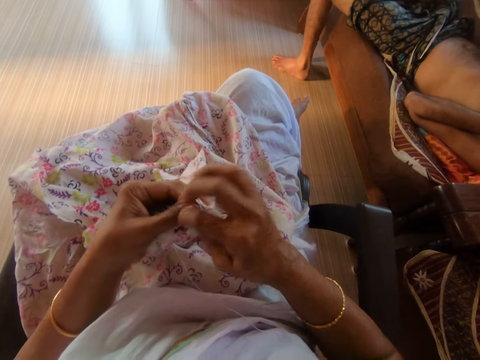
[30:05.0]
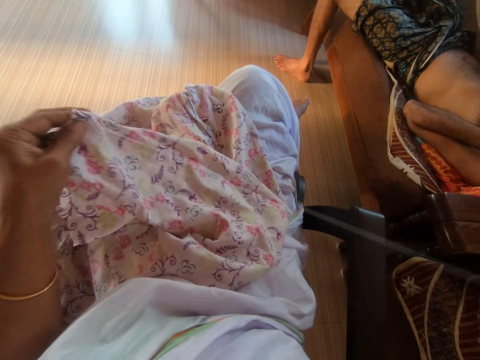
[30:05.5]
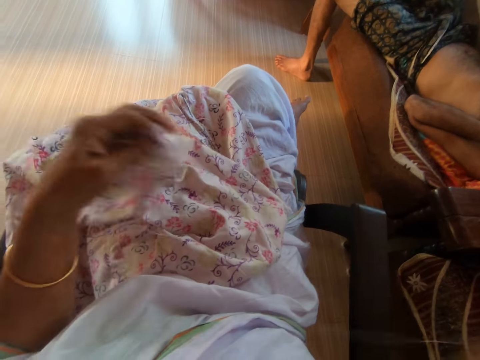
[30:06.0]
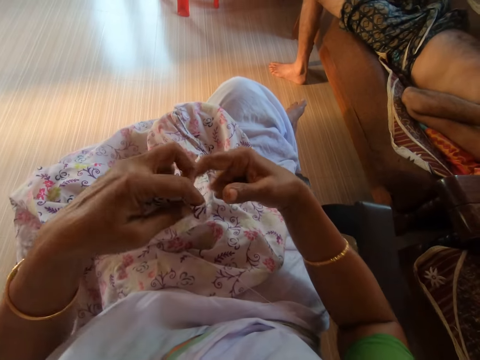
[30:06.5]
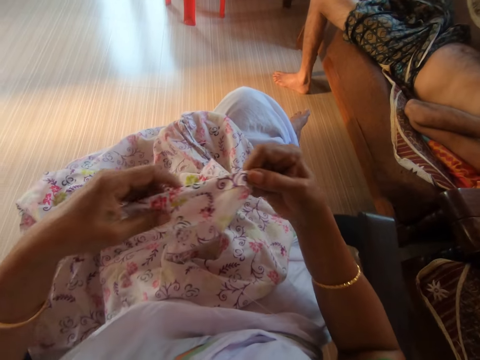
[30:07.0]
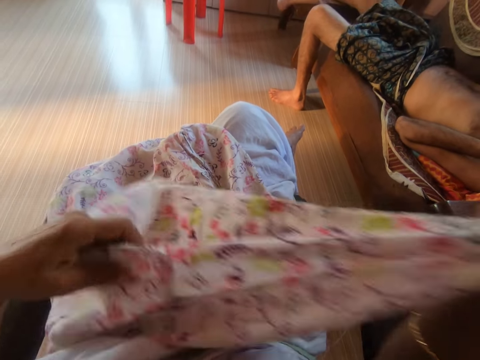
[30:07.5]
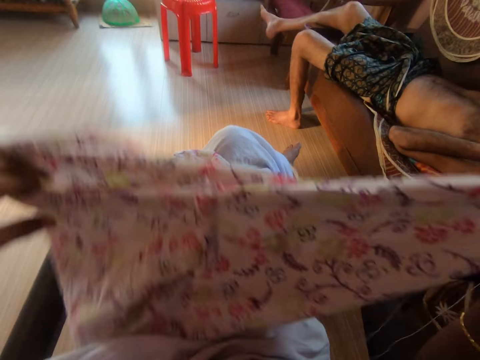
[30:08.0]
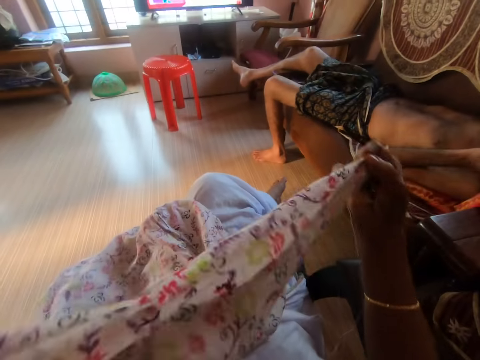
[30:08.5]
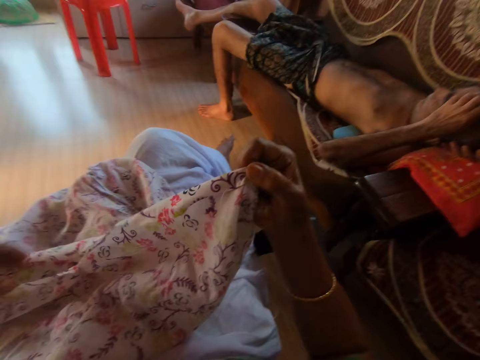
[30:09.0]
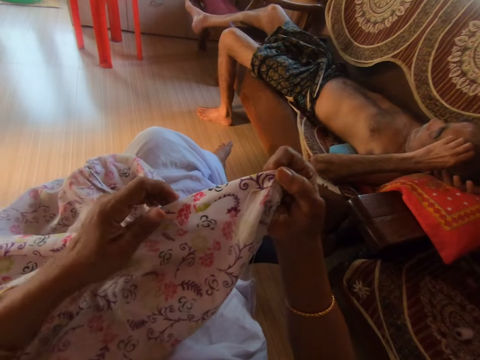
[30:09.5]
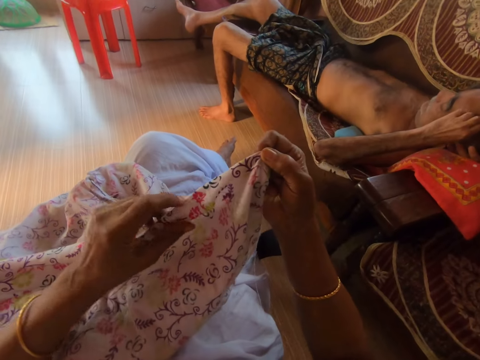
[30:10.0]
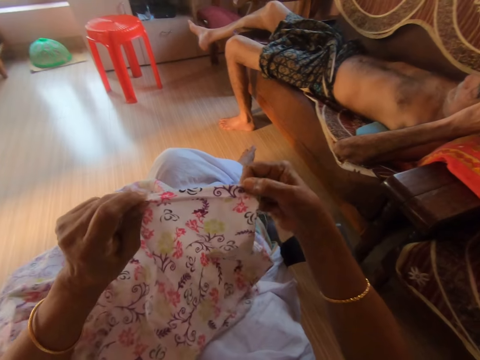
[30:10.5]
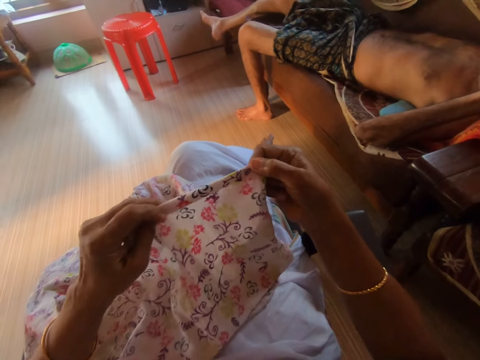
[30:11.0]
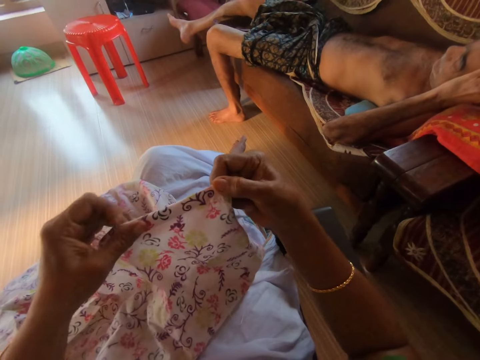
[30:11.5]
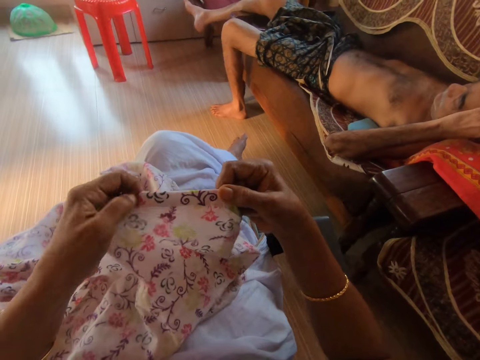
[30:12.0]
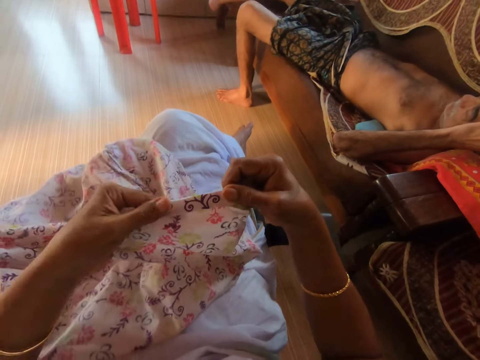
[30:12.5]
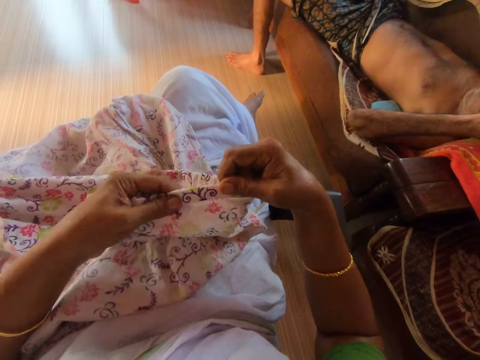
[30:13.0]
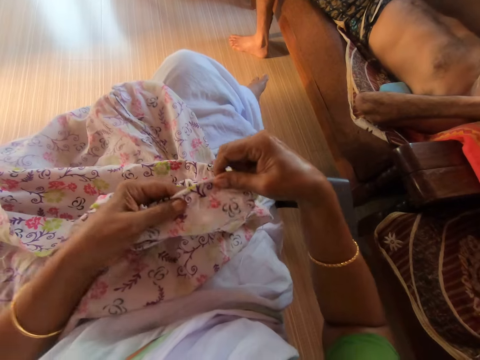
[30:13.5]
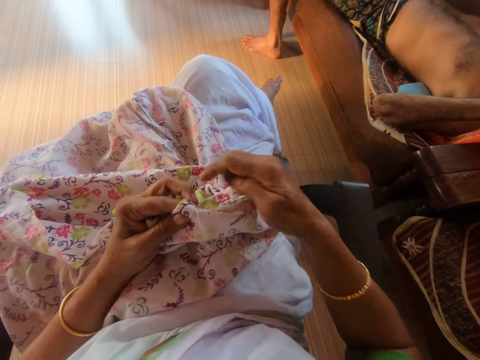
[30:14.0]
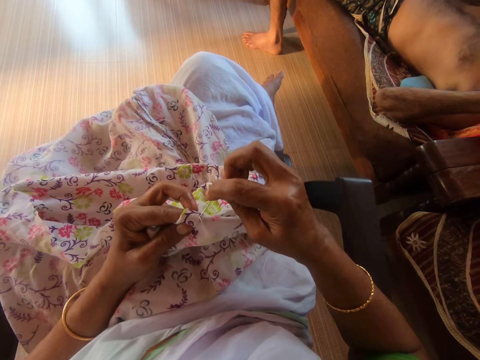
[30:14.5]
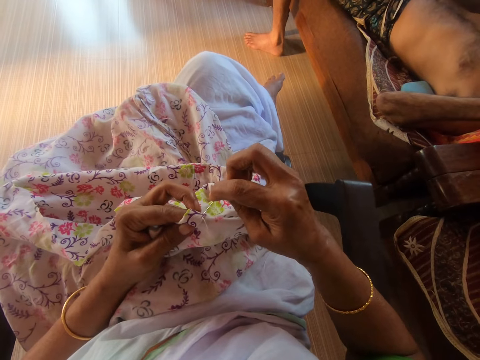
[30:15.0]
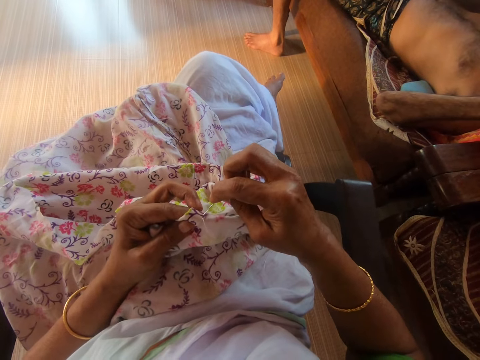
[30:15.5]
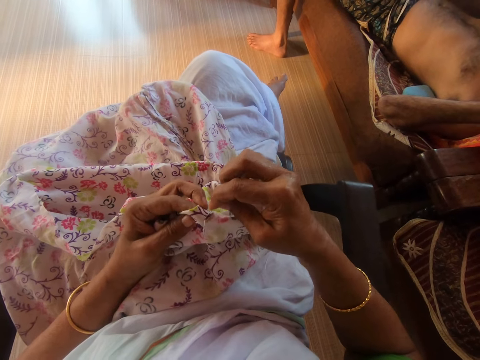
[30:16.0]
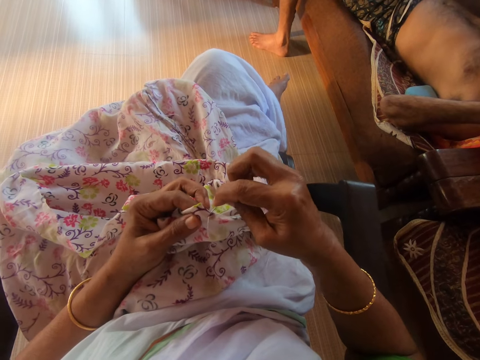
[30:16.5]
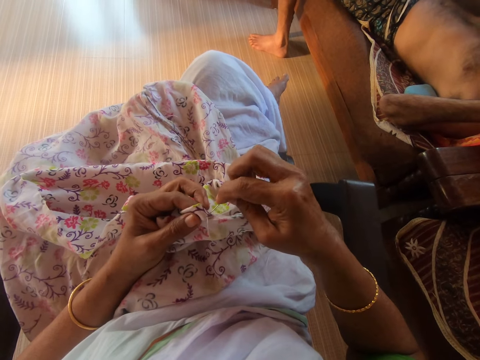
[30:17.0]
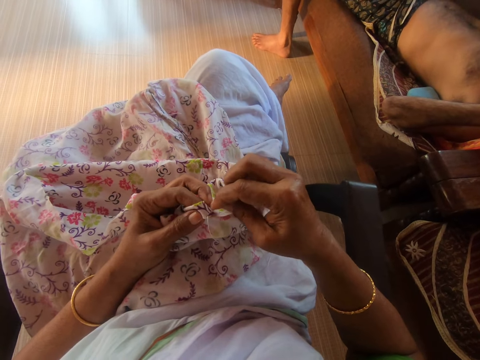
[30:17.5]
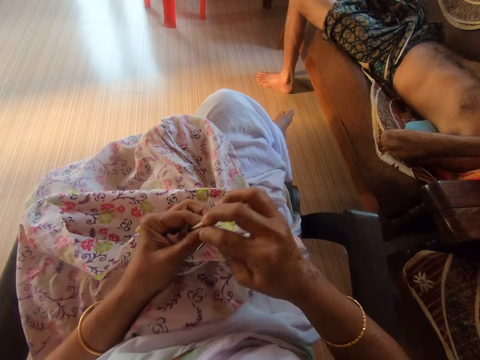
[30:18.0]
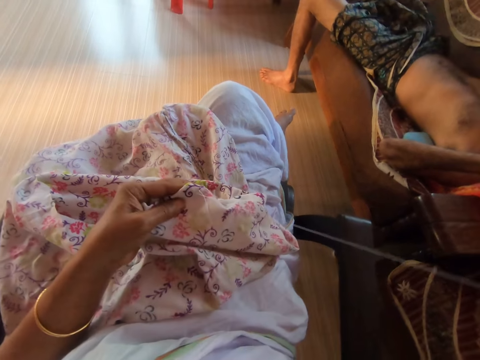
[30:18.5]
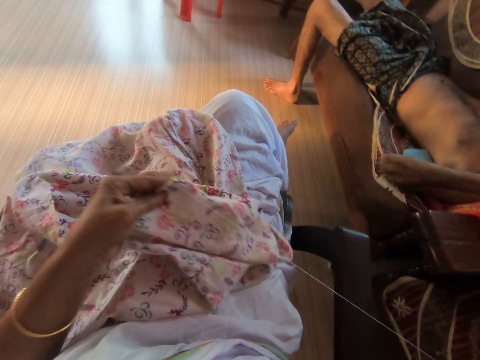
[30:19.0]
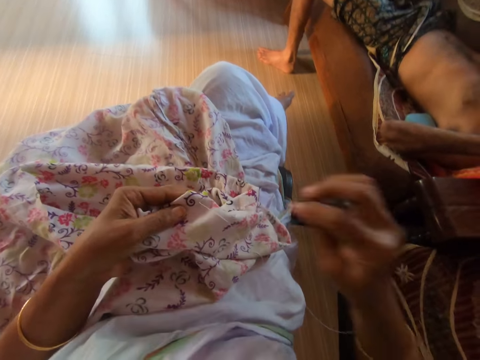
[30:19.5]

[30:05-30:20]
The camera wearer adjusts the cloth on her lap with her hands. She stitches the cloth on her lap with the needle and the thread with her right hand.

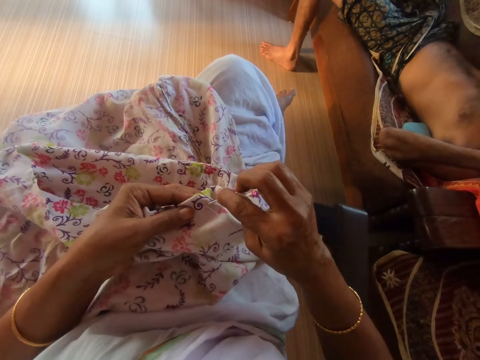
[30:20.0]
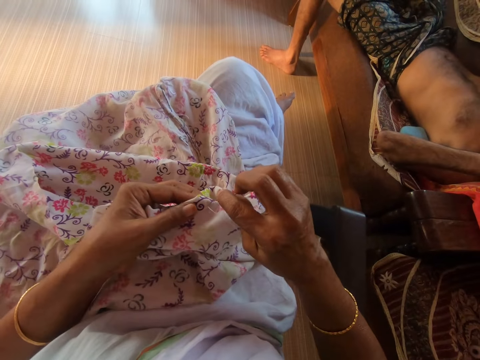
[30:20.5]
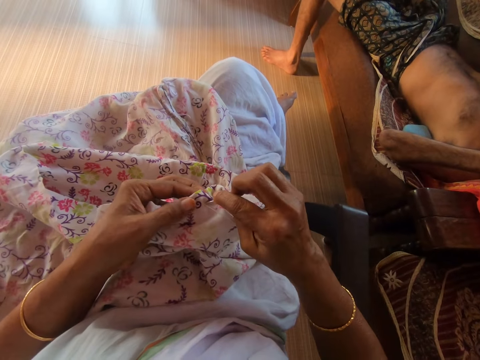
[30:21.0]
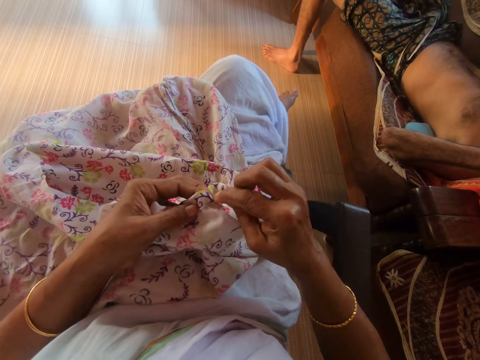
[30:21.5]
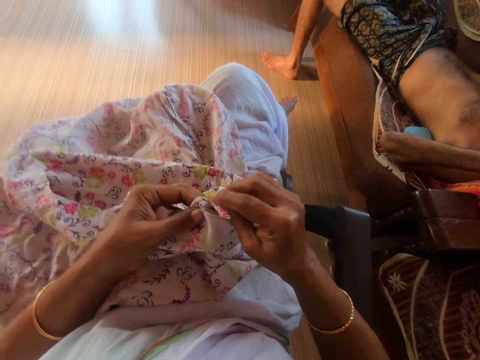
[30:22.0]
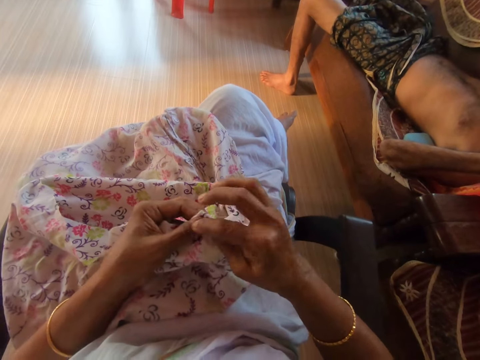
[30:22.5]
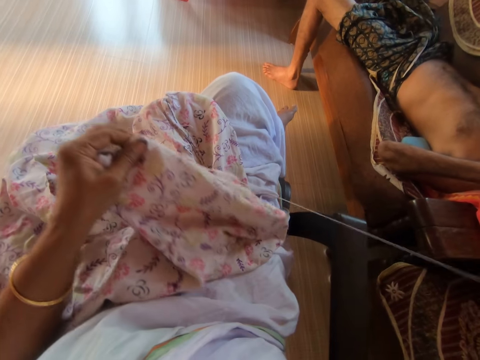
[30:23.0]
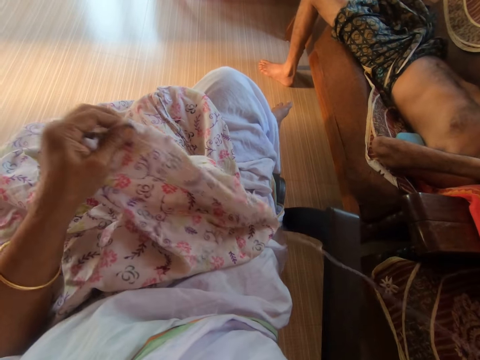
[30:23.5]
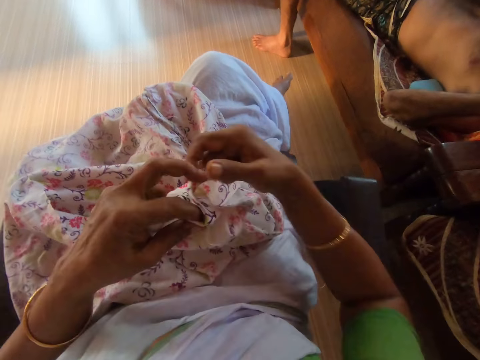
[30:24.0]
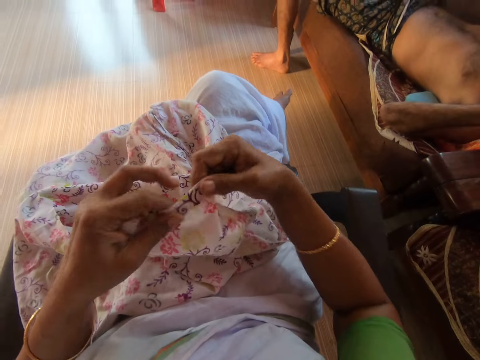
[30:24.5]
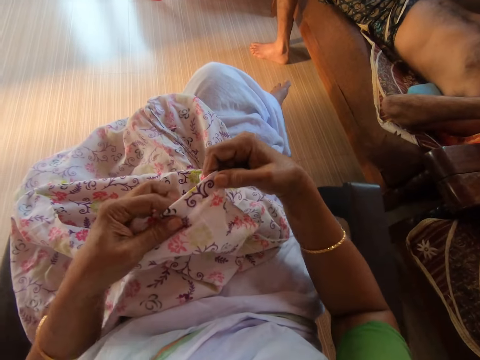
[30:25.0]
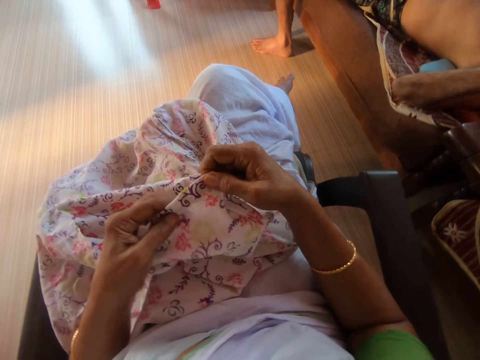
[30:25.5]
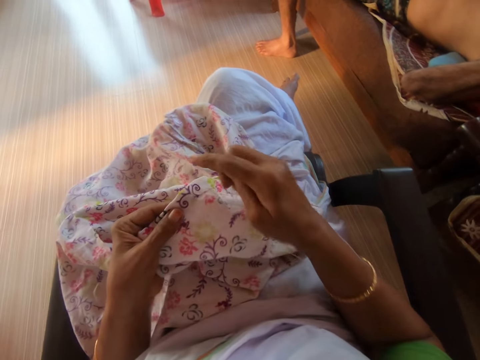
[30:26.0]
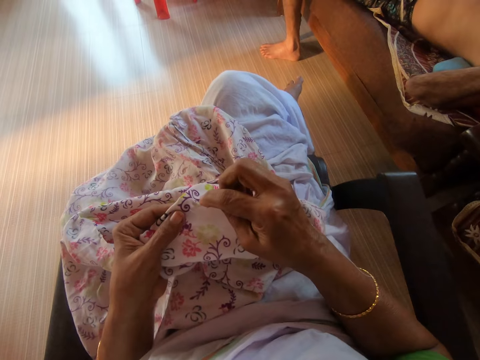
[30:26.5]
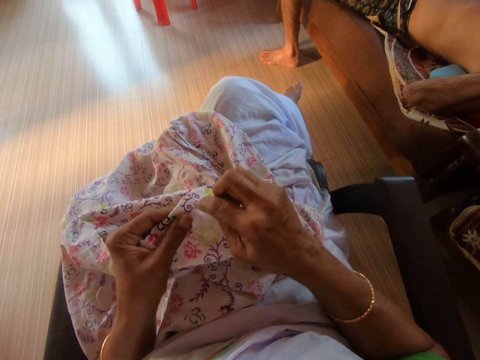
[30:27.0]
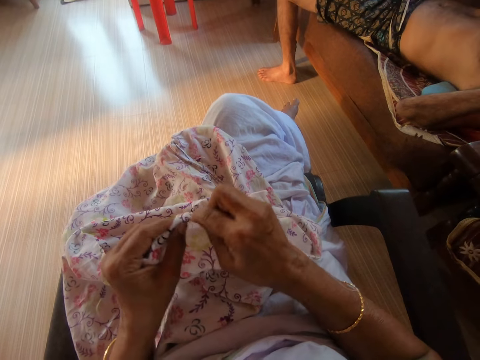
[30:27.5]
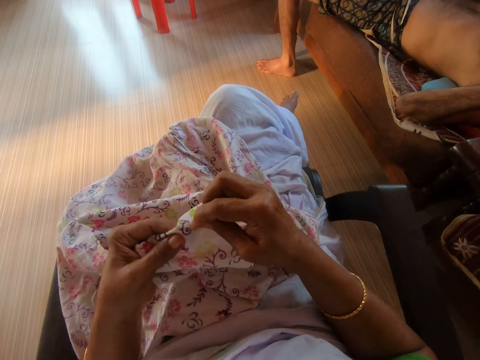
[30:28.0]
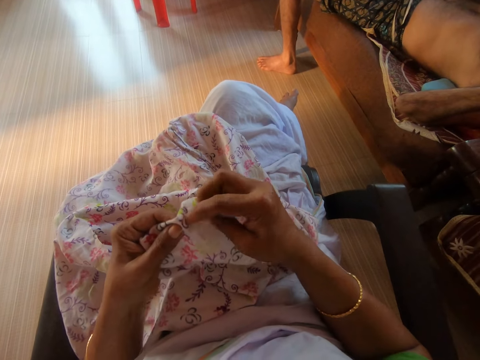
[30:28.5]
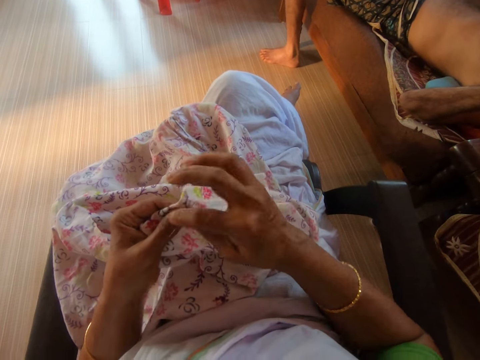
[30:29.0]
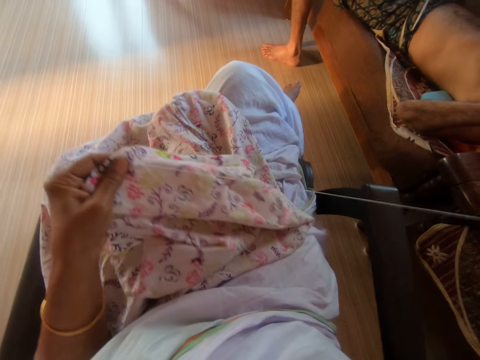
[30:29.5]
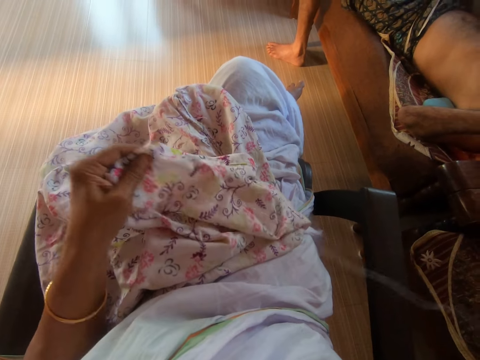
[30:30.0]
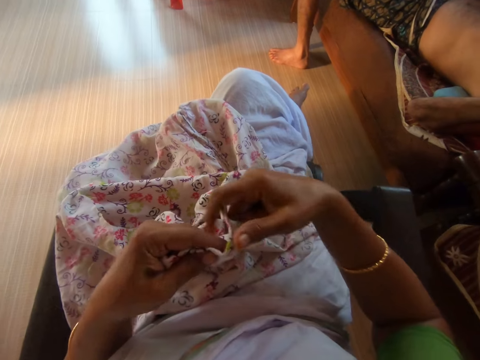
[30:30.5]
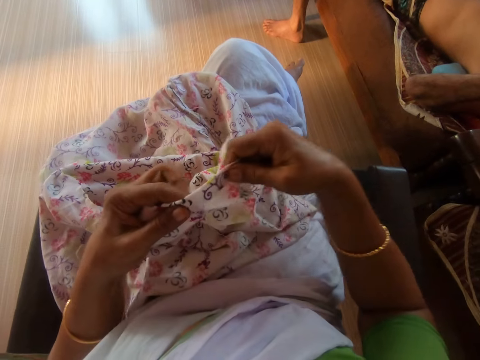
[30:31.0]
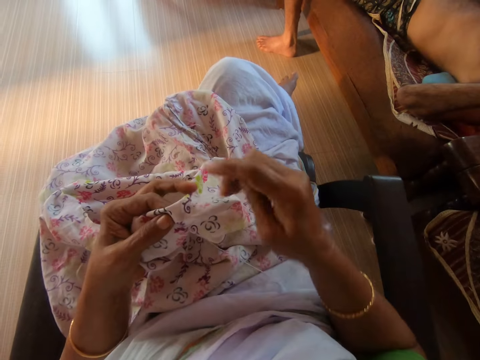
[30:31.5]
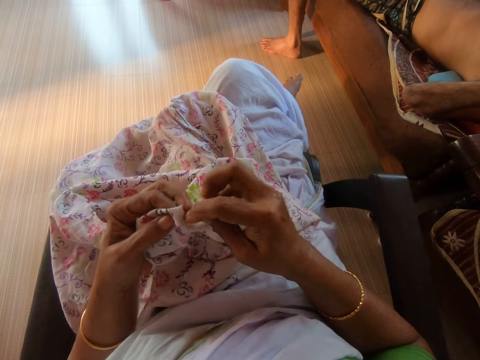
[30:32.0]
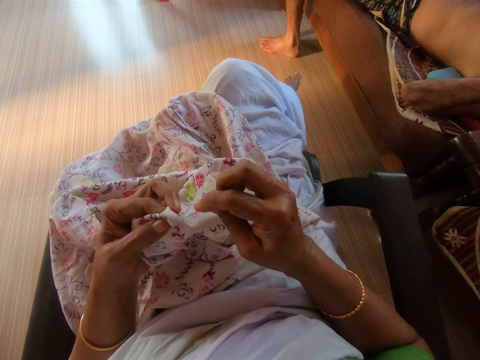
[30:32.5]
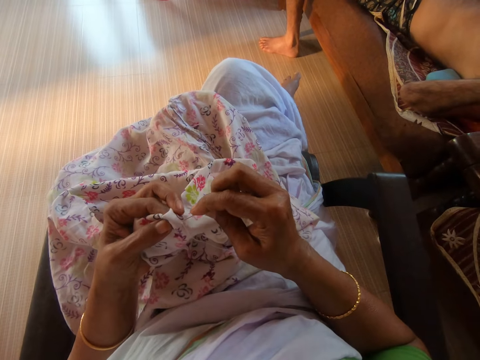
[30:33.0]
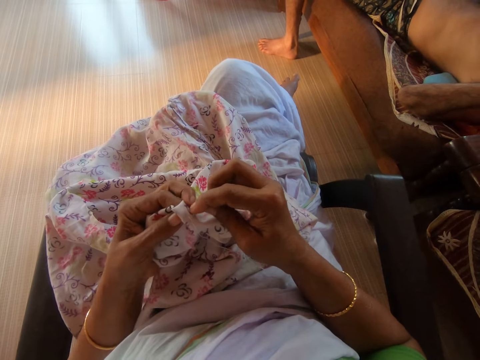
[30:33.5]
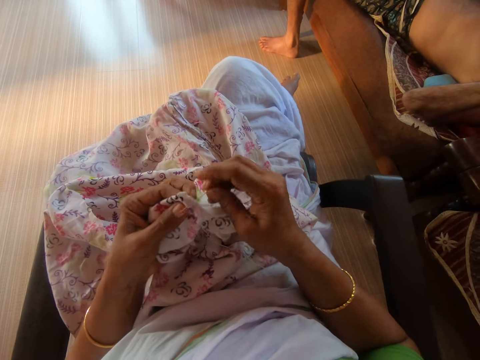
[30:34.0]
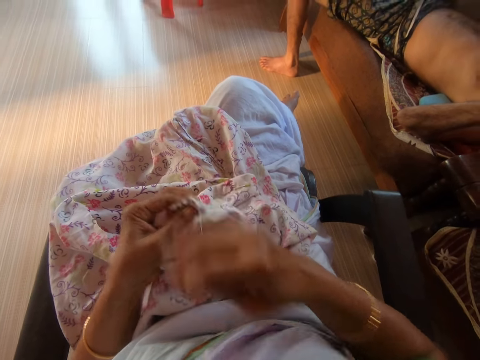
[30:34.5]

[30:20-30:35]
The camera wearer adjusts the cloth on her lap with her hands. She stitches the cloth on her lap with the needle and the thread with her right hand. She adjusts the cloth on her lap with her hands. She stitches the cloth on her lap with the needle and the thread with her right hand.
